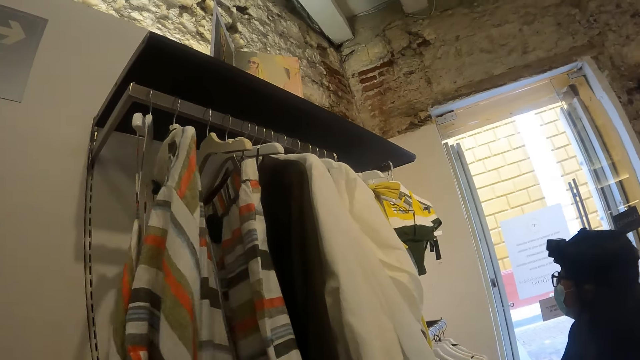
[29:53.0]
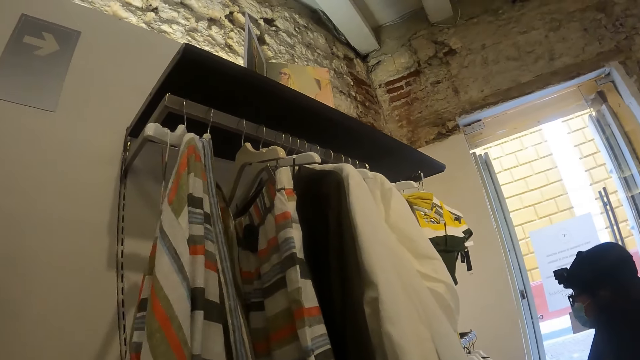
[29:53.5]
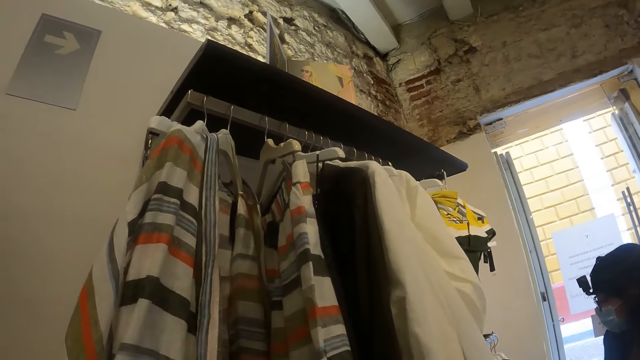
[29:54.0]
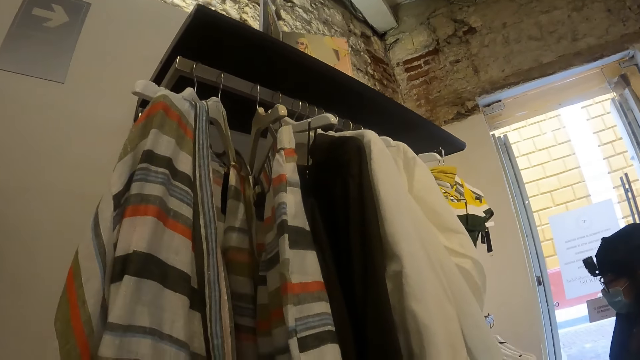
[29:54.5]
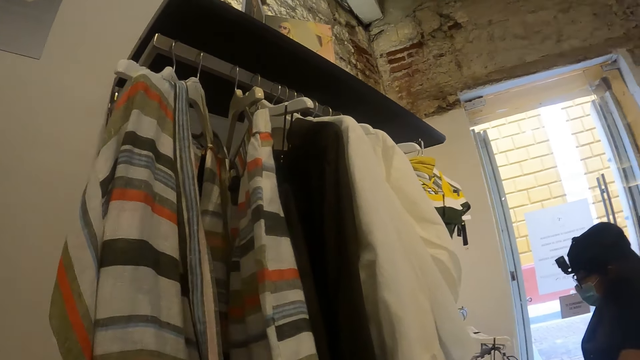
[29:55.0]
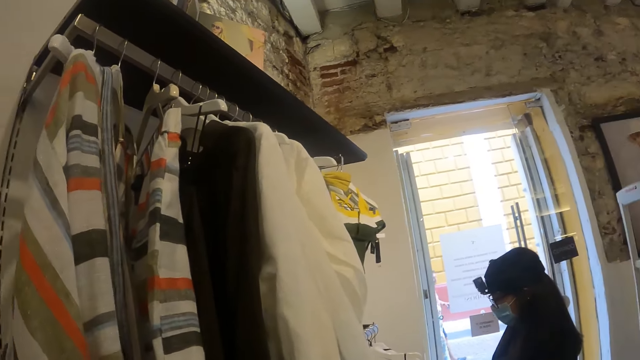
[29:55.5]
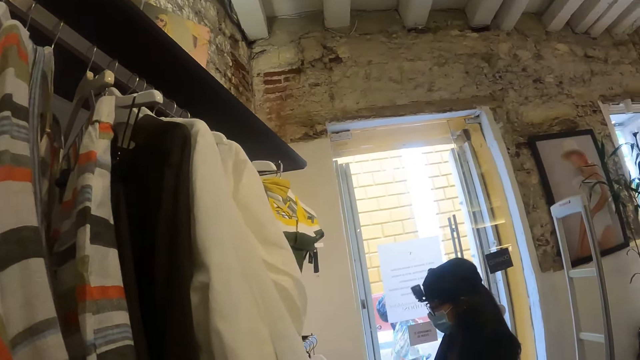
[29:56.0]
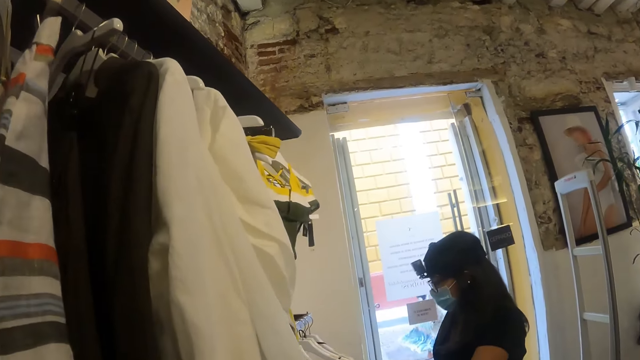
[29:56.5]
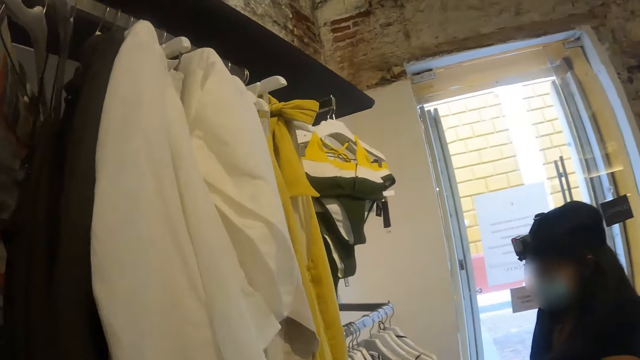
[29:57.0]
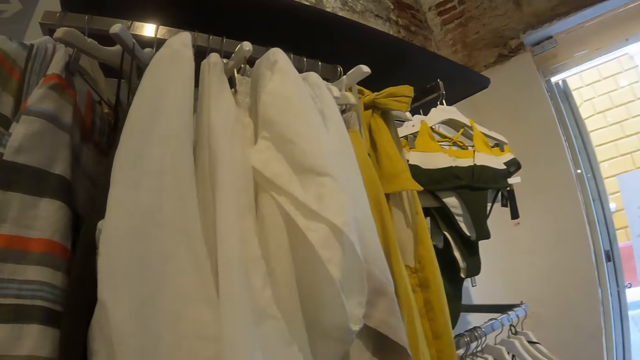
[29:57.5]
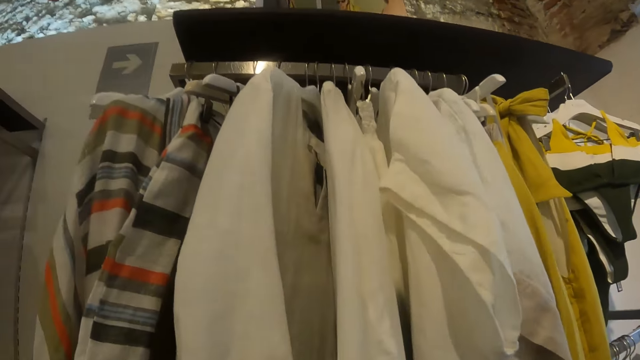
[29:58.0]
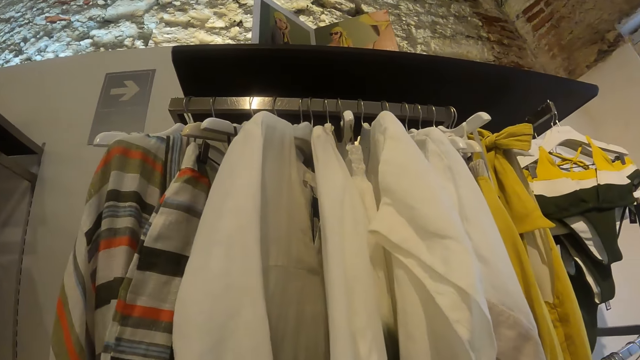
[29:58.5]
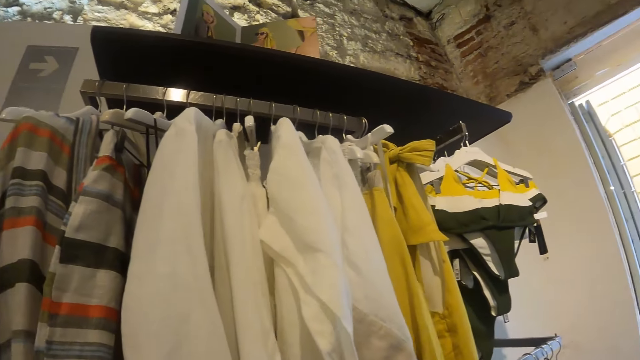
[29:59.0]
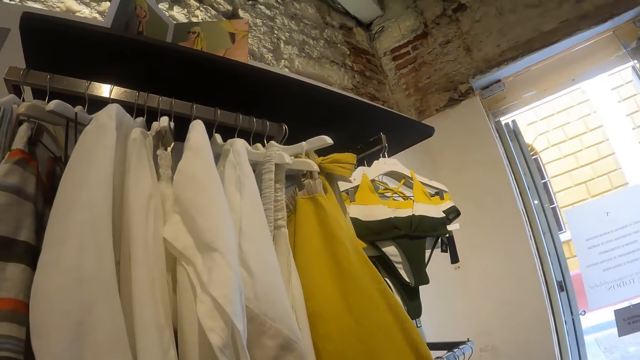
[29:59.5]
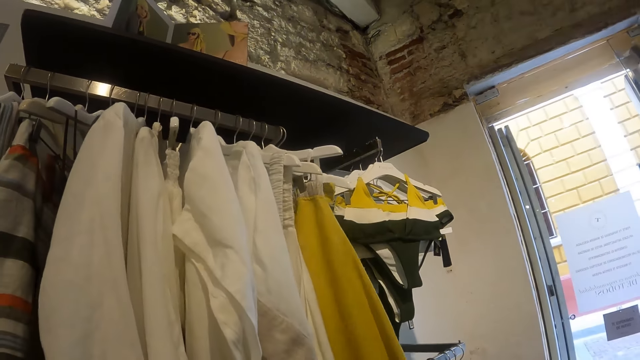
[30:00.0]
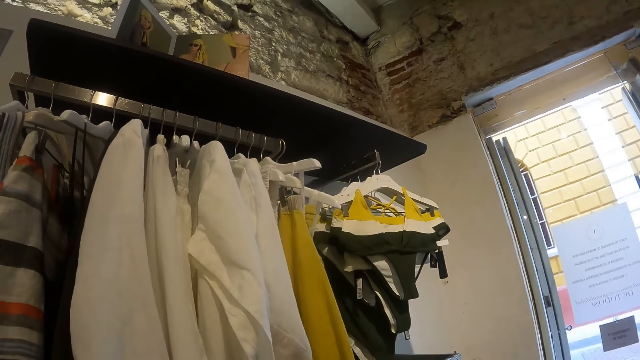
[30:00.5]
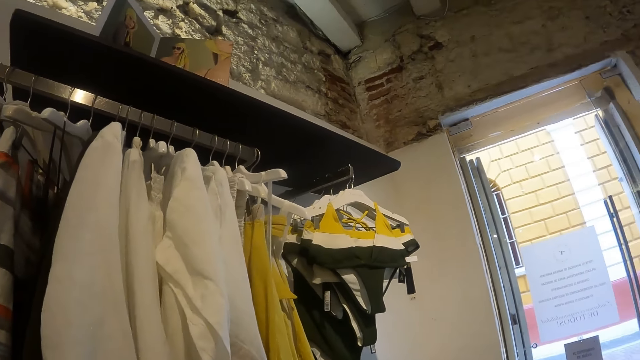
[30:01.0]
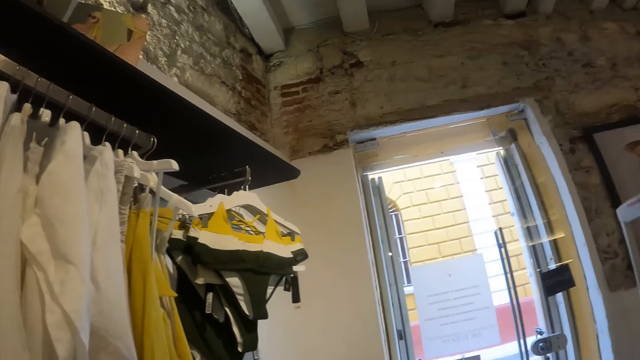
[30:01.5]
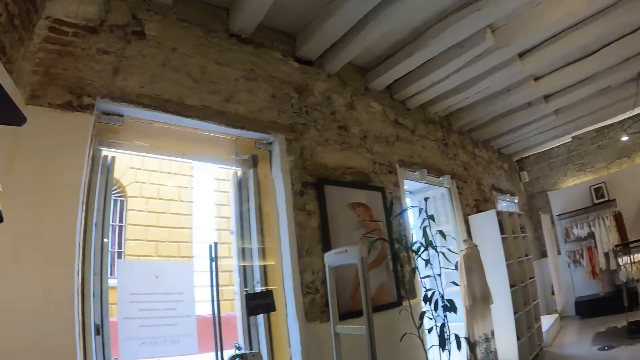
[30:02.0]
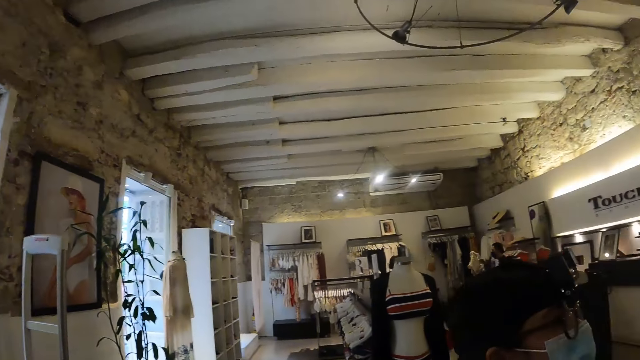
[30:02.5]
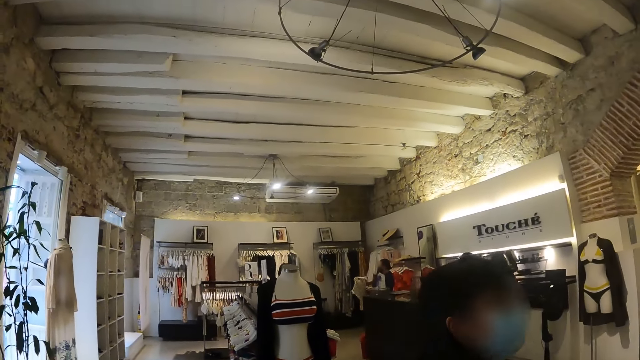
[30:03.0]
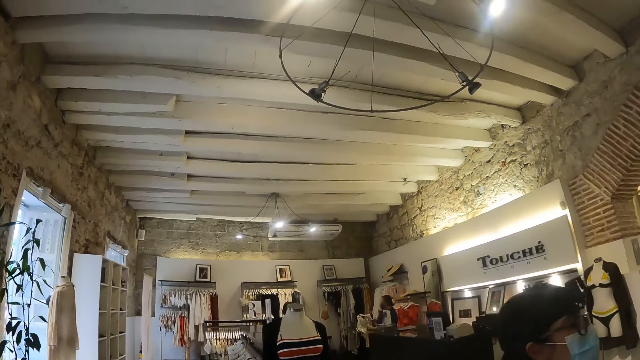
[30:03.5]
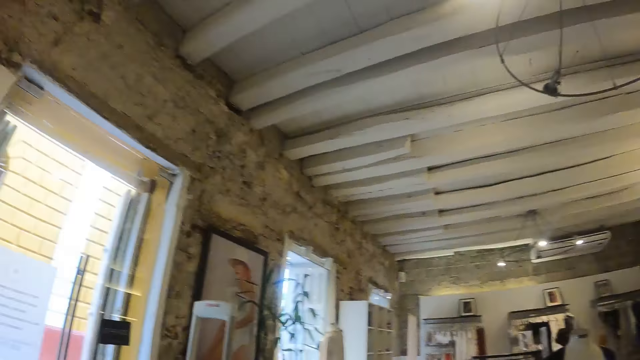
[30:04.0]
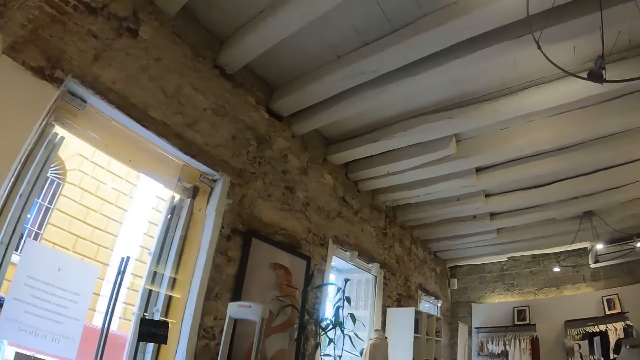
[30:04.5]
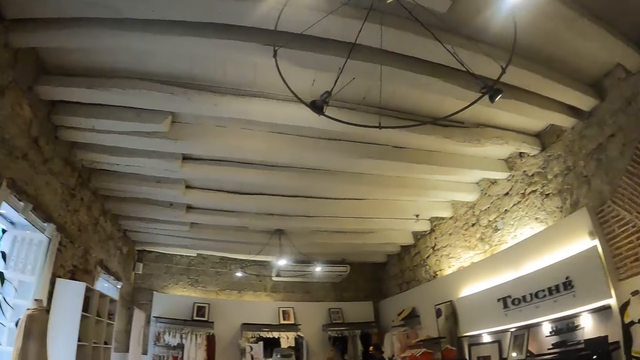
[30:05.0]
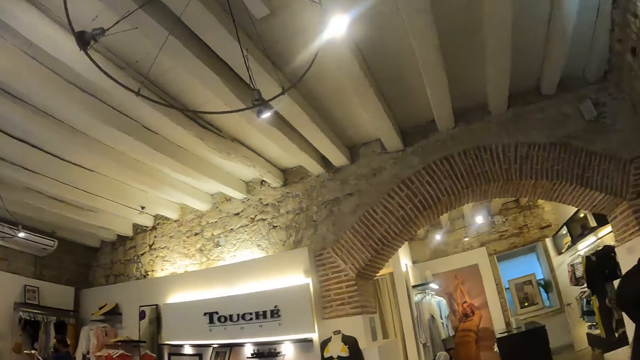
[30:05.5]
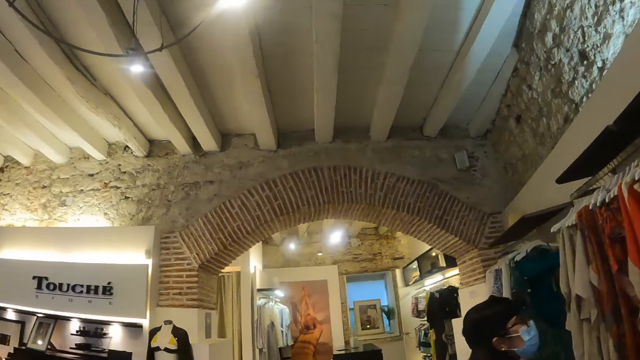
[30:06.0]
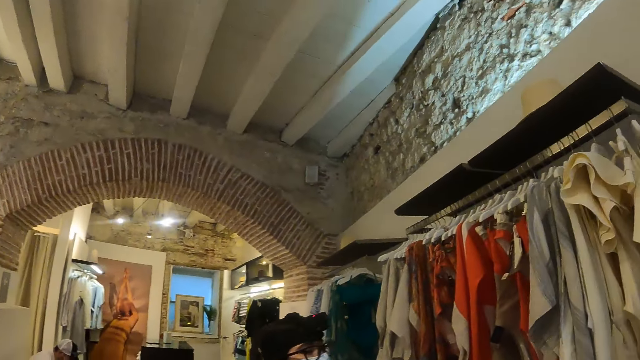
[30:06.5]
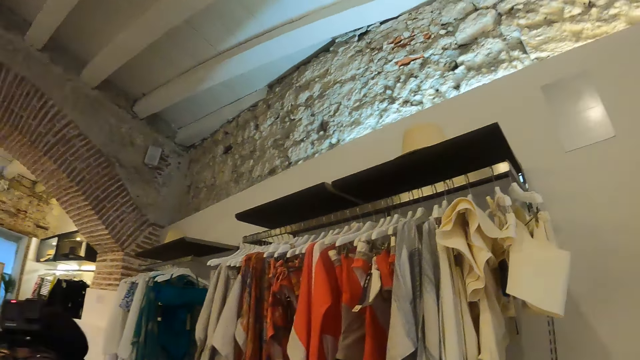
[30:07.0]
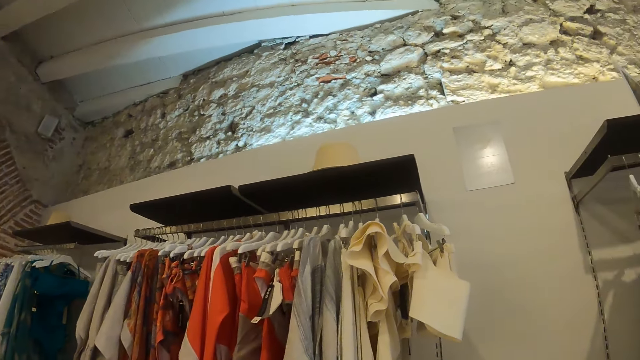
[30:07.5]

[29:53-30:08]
The camera wearer looks around.

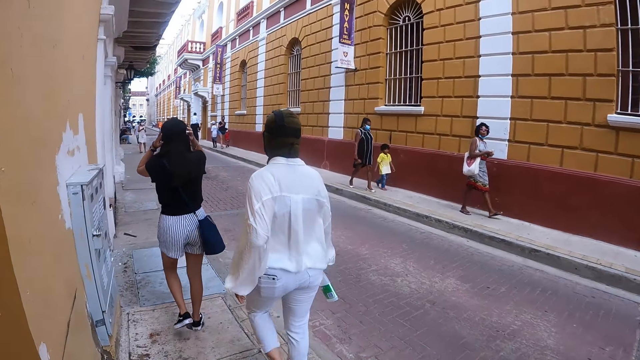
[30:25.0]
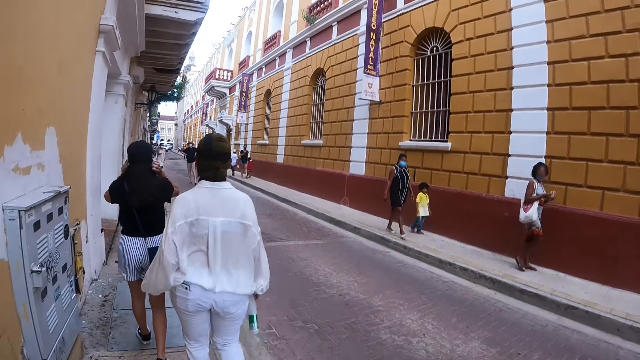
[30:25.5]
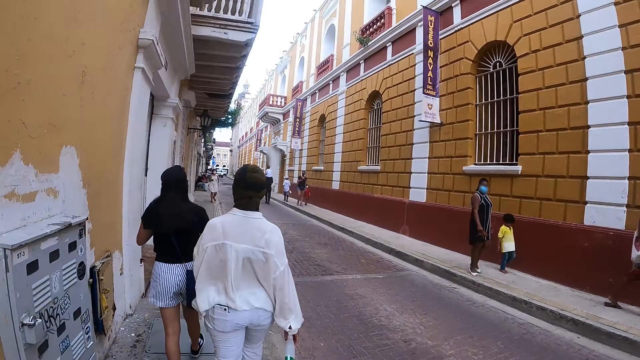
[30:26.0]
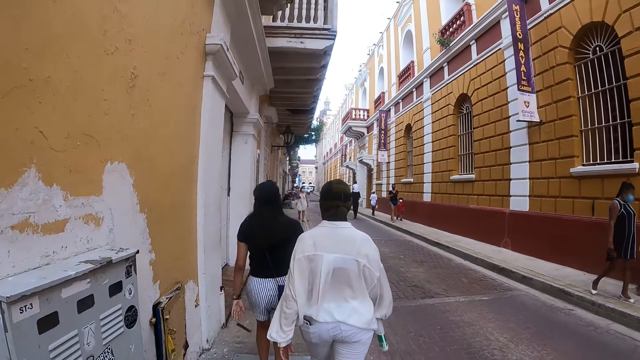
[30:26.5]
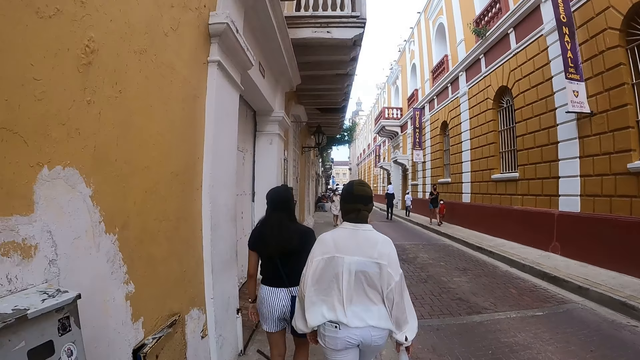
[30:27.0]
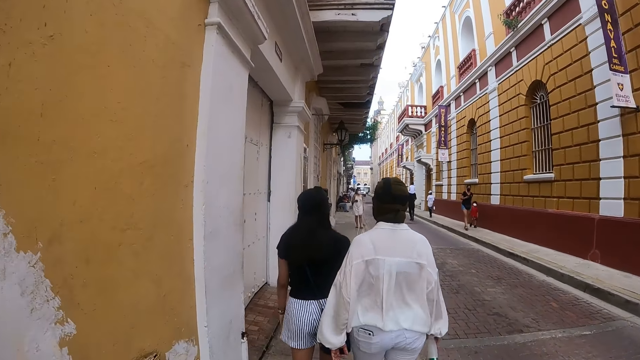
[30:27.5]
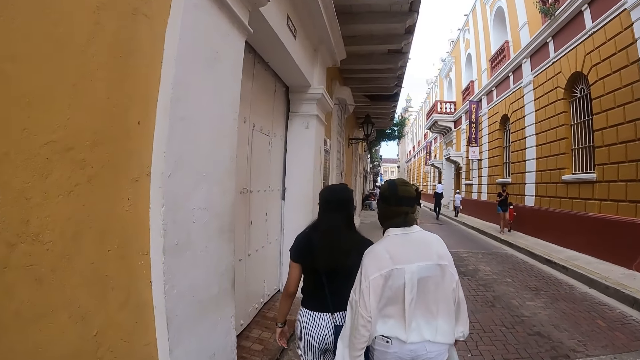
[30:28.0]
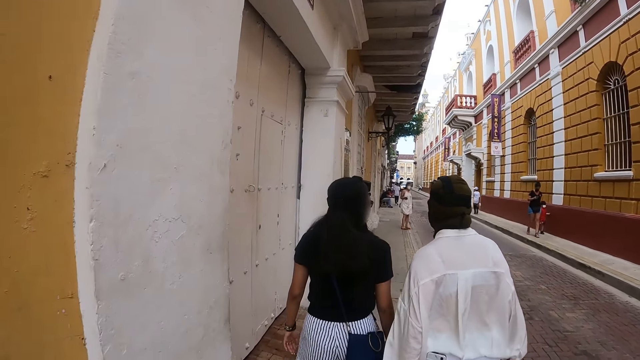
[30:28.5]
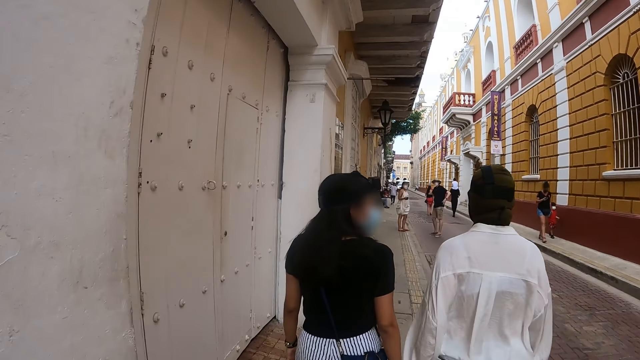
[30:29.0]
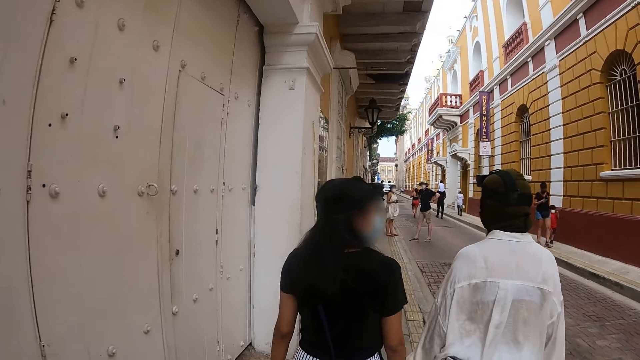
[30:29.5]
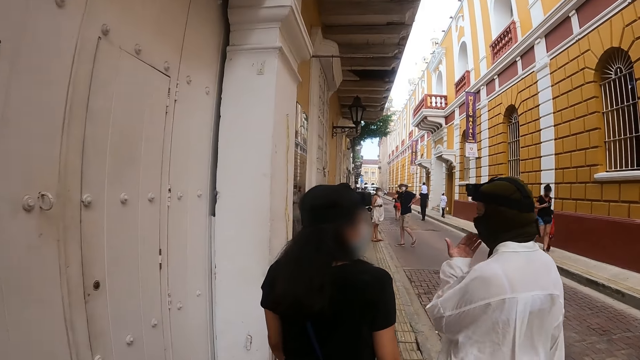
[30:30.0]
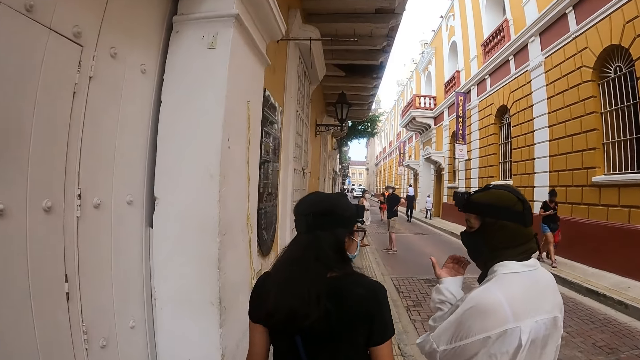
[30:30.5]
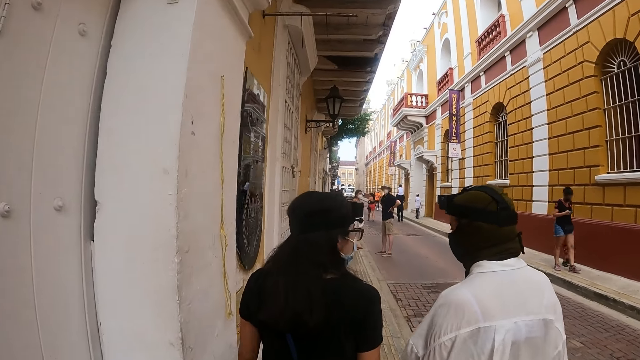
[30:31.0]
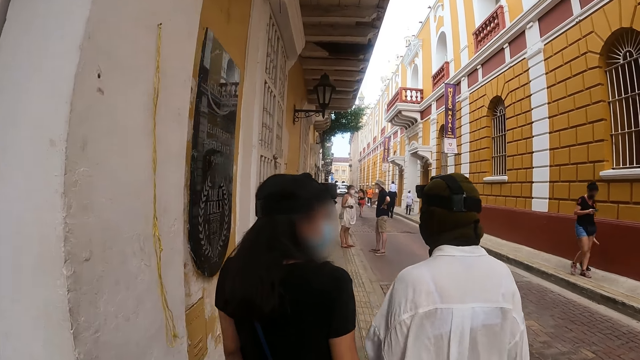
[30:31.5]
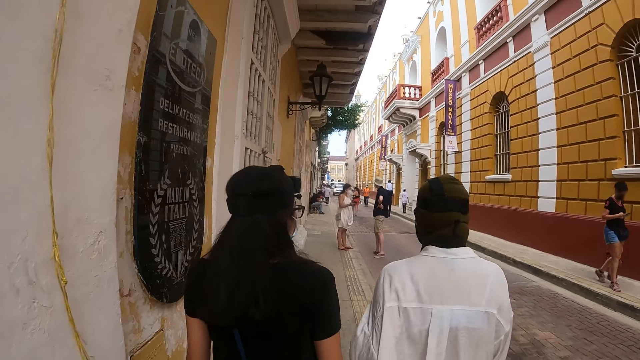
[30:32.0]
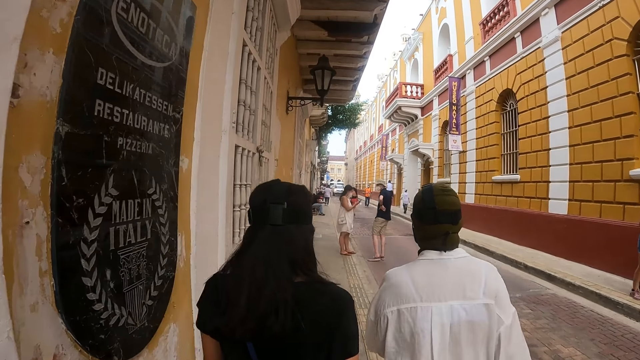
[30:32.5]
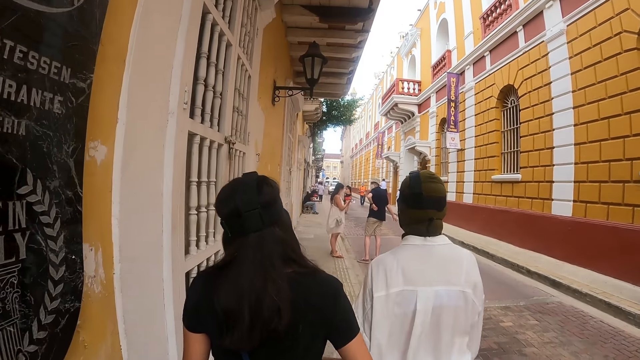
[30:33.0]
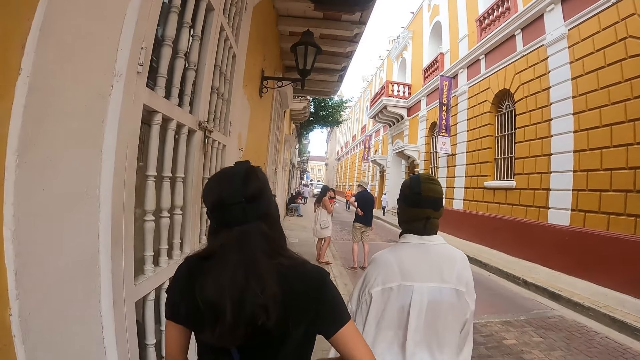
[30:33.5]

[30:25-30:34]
The camera wearer walks. A person looks at another person. The other person gestures. The camera wearer chats with a lady.
